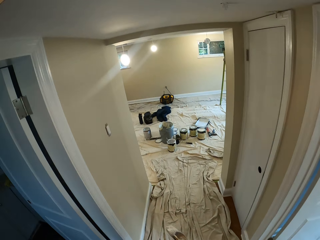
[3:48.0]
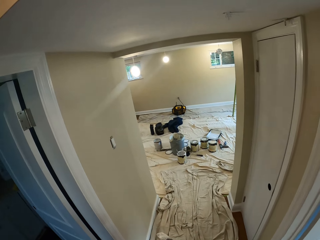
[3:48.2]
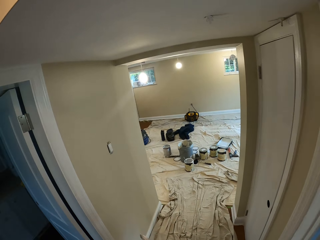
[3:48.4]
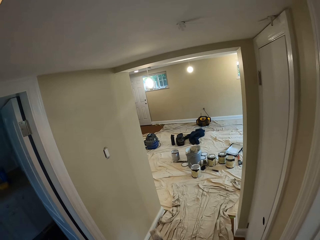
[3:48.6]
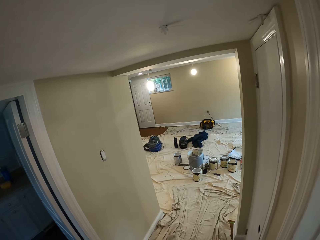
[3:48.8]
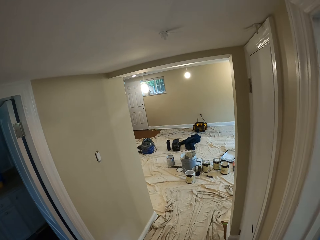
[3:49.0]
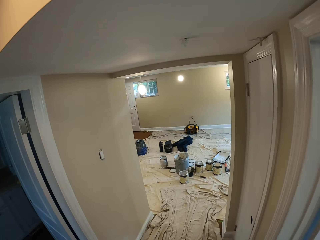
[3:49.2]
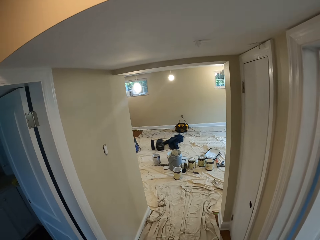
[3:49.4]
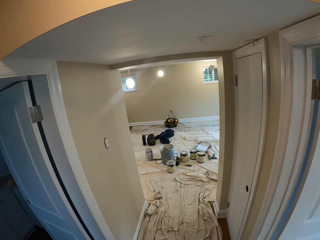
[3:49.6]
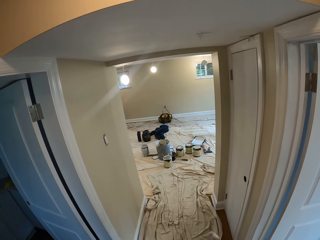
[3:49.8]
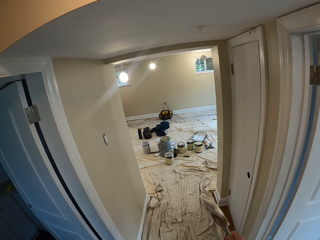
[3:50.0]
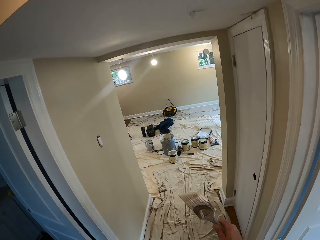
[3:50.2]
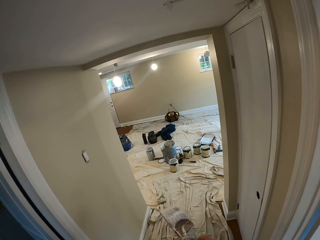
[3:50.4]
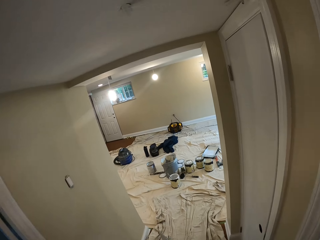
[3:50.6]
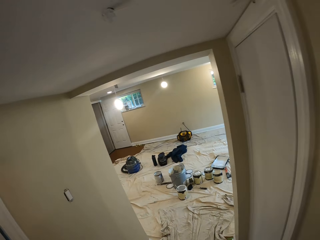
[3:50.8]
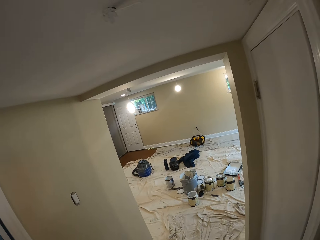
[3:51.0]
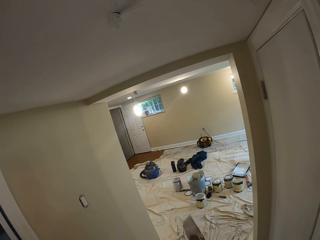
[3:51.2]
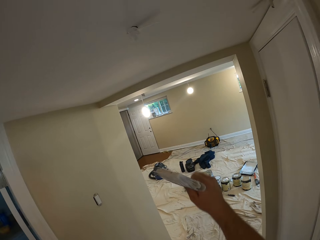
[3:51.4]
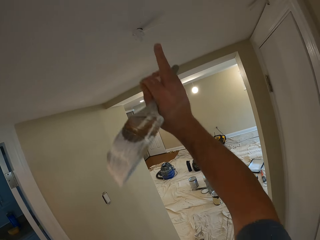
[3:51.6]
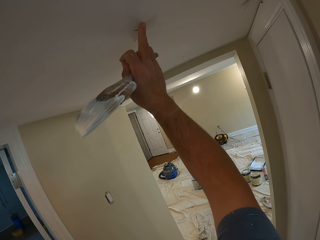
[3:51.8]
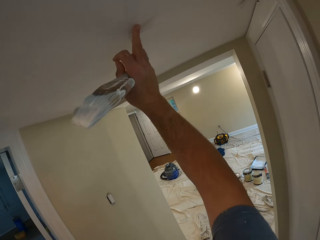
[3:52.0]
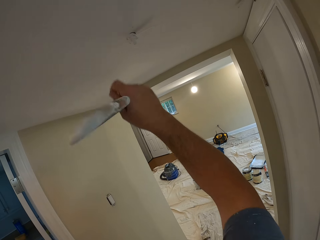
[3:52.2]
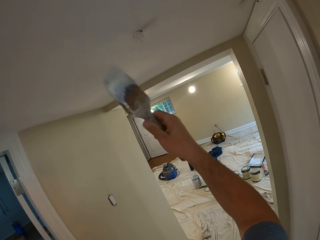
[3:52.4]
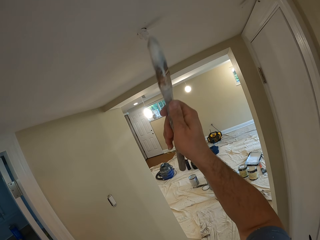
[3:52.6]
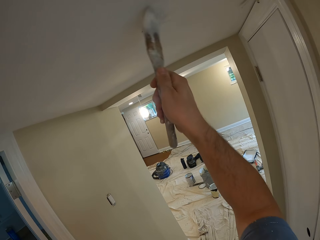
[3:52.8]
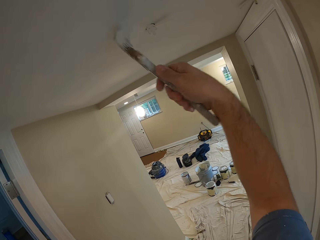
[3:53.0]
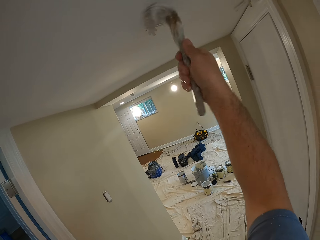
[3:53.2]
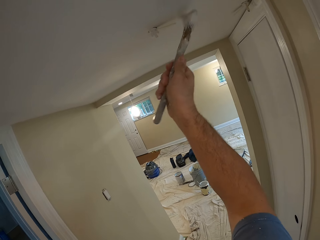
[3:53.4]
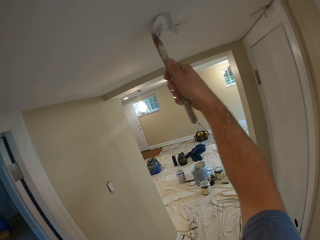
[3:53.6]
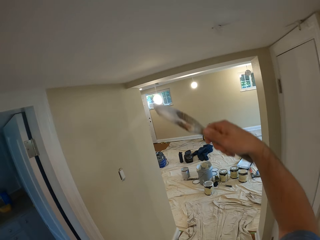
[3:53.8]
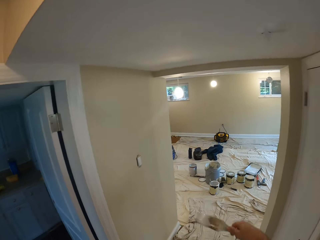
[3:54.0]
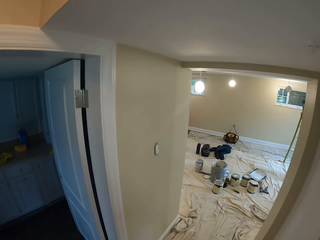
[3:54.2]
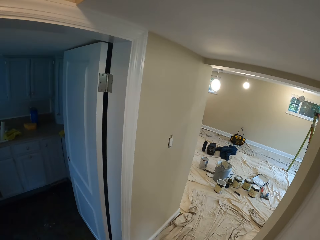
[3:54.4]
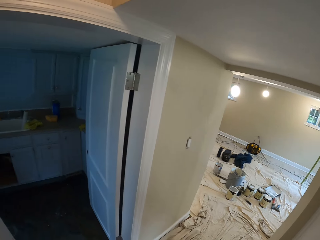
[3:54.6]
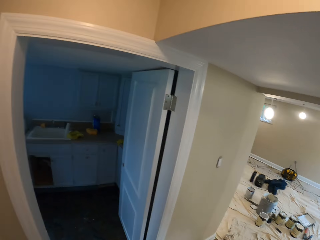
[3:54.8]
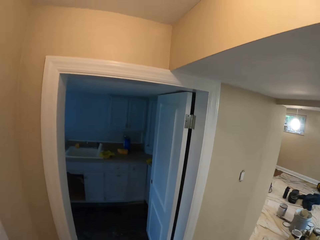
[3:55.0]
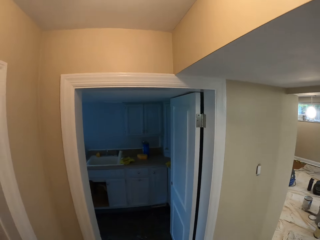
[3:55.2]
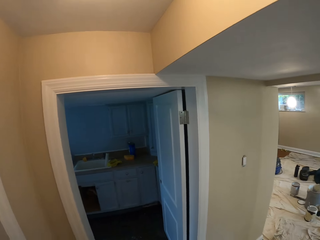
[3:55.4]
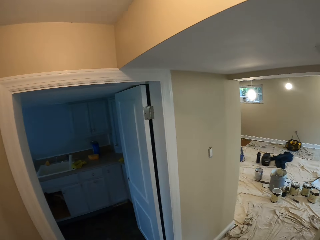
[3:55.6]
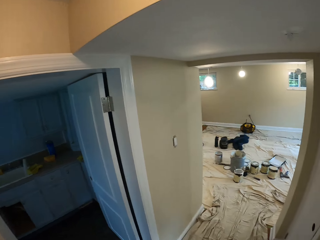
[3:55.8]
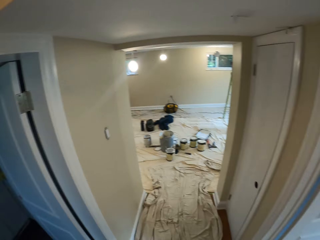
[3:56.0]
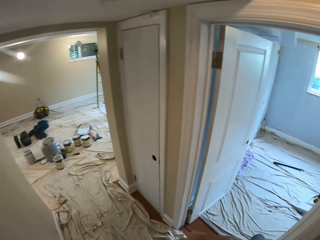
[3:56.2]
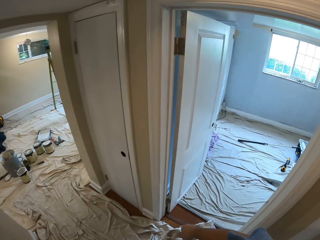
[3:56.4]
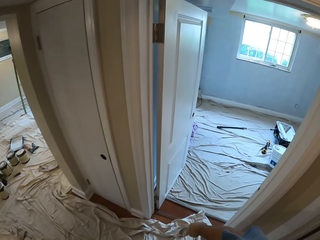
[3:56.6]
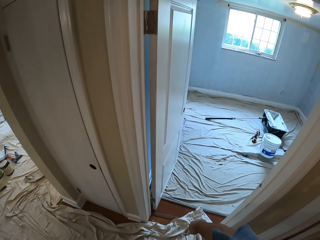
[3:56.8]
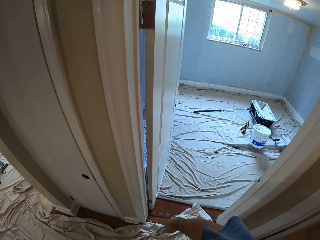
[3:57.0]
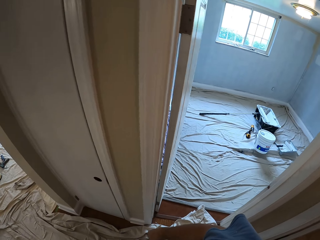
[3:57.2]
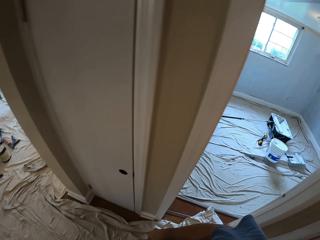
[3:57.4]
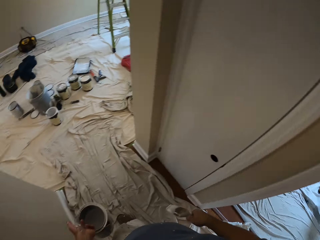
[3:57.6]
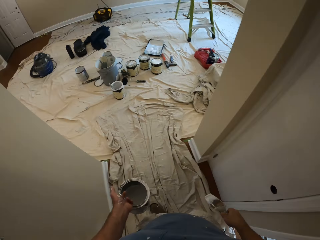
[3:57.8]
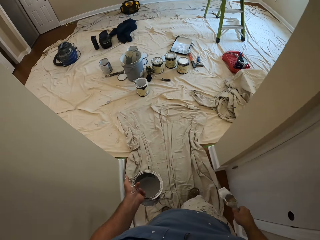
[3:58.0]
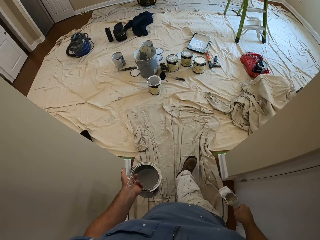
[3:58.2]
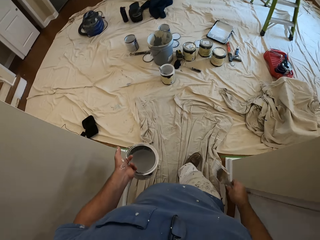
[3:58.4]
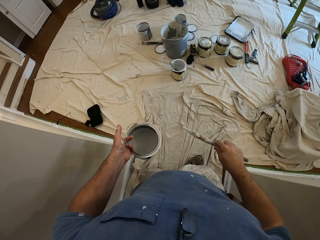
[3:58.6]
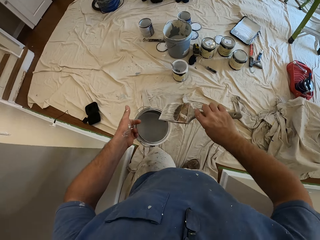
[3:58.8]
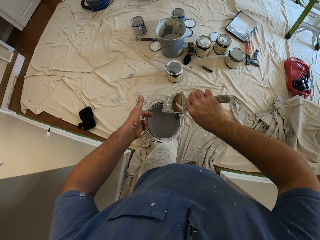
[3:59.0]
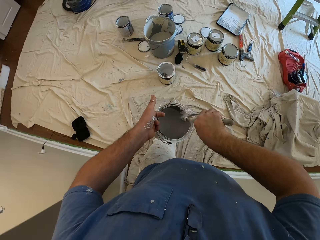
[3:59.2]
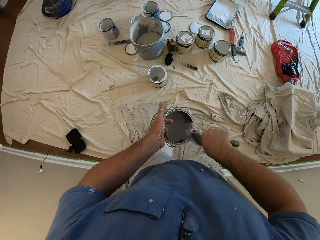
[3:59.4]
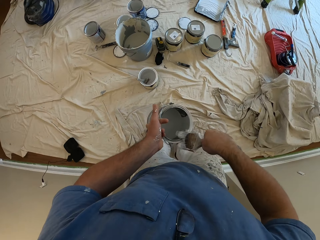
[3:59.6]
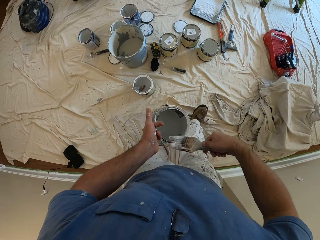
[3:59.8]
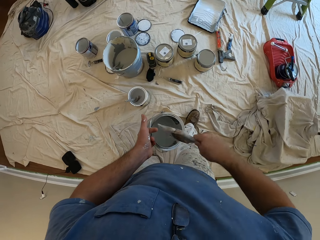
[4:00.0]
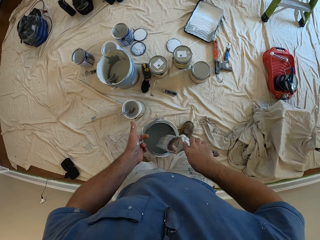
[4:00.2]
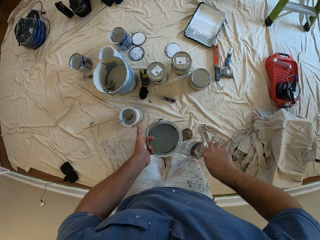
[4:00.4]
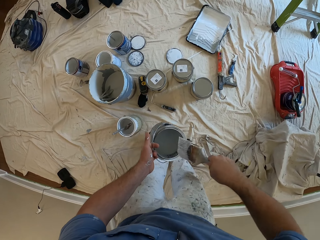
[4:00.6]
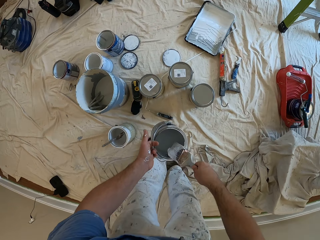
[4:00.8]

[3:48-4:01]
The camera wearer walks. They touch a passage ceiling. They touch a light bulb. They paint the ceiling or wall with the paint brush. They stop painting the wall. They walk towards some paint cans in a room. They wipe the edges of the paint can with the paint brush. They dip the painting brush into the paint tin.

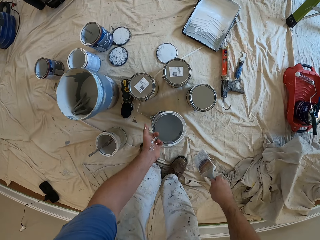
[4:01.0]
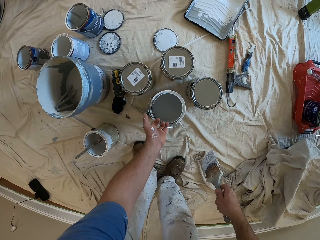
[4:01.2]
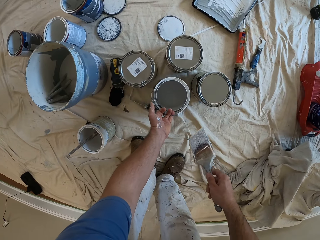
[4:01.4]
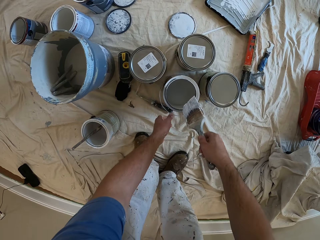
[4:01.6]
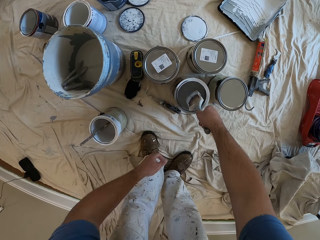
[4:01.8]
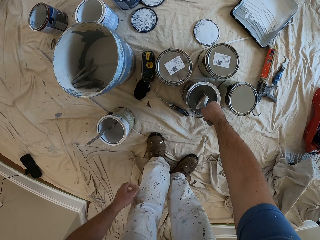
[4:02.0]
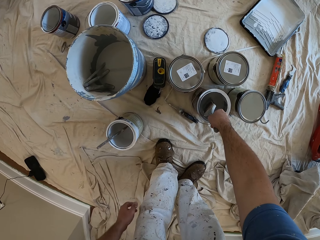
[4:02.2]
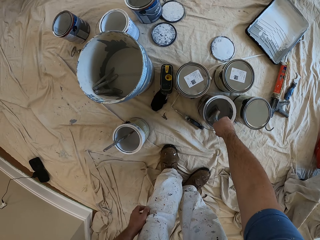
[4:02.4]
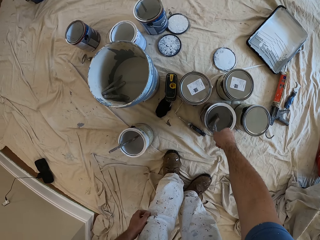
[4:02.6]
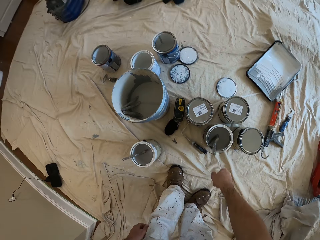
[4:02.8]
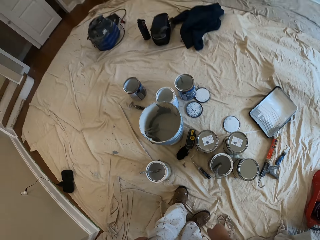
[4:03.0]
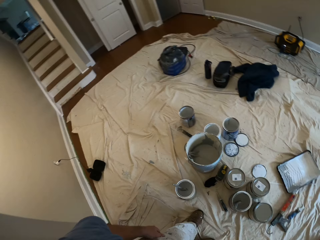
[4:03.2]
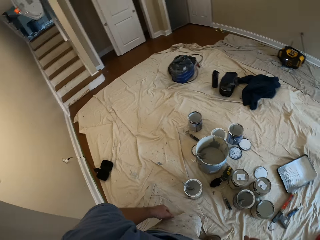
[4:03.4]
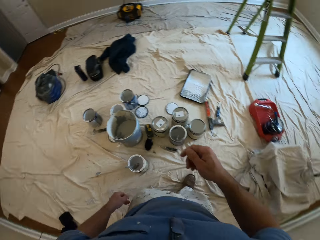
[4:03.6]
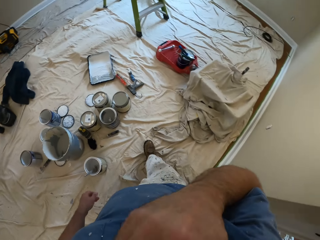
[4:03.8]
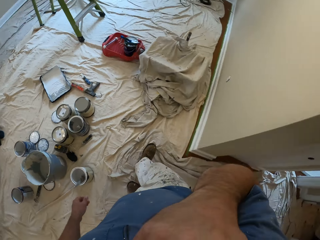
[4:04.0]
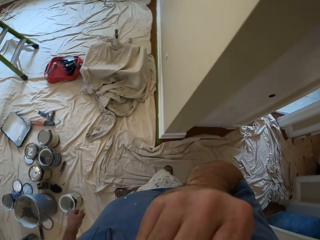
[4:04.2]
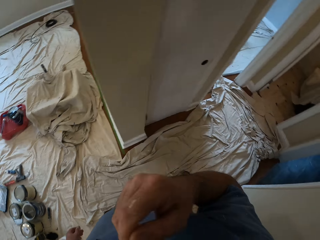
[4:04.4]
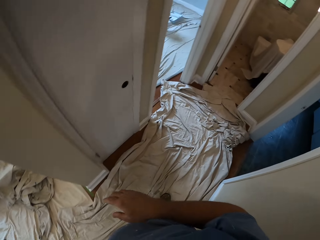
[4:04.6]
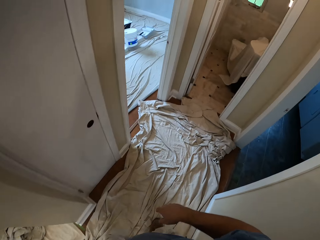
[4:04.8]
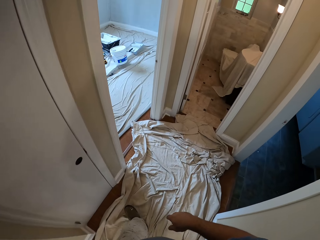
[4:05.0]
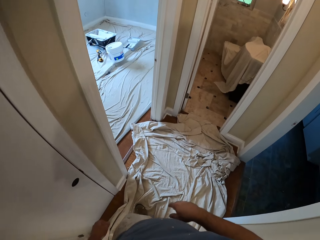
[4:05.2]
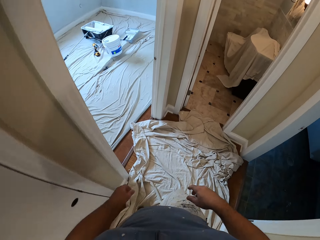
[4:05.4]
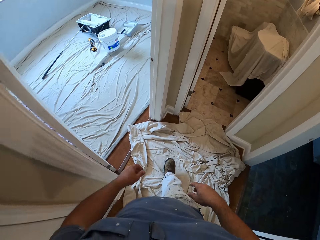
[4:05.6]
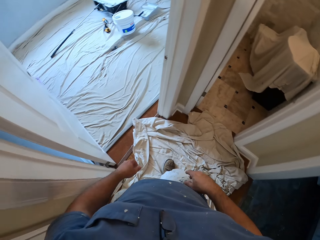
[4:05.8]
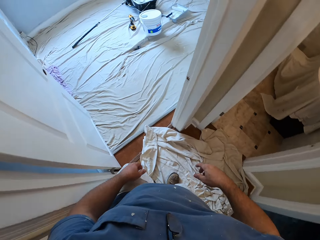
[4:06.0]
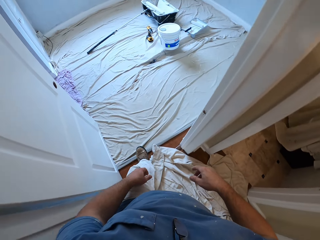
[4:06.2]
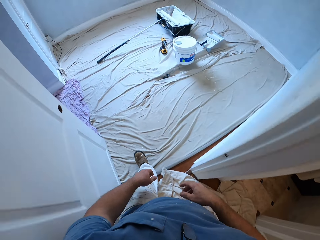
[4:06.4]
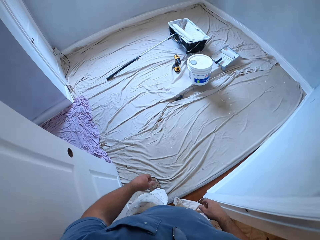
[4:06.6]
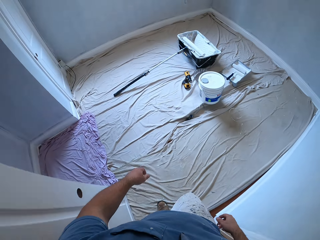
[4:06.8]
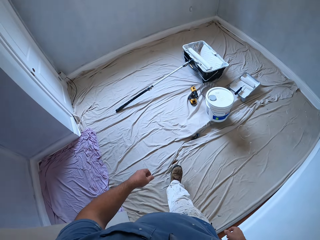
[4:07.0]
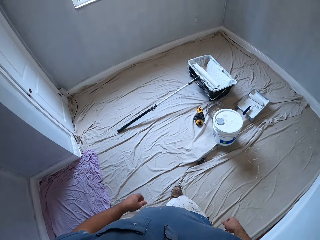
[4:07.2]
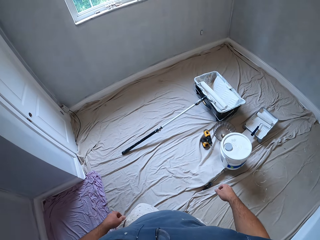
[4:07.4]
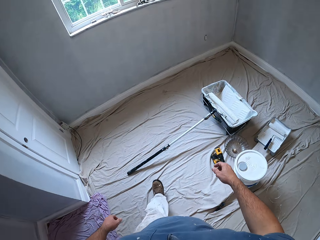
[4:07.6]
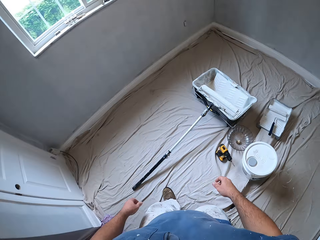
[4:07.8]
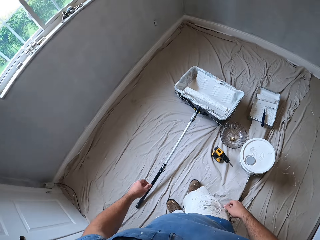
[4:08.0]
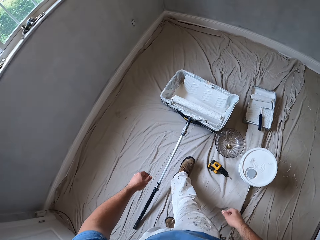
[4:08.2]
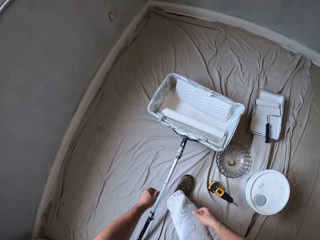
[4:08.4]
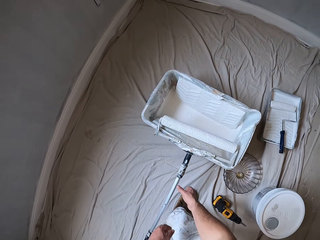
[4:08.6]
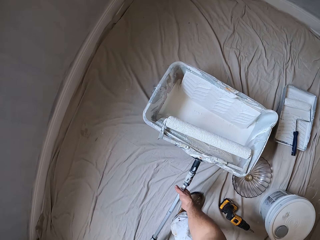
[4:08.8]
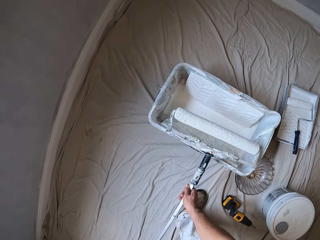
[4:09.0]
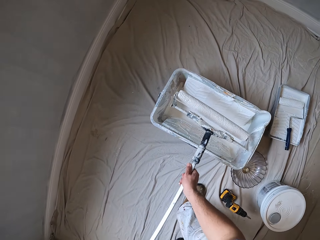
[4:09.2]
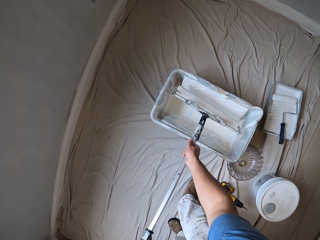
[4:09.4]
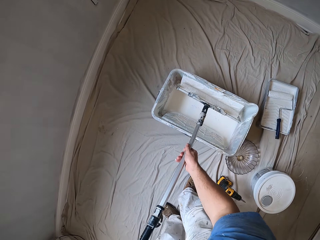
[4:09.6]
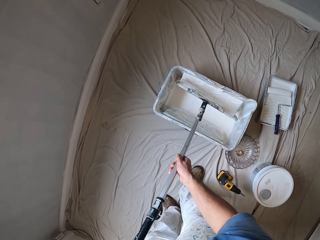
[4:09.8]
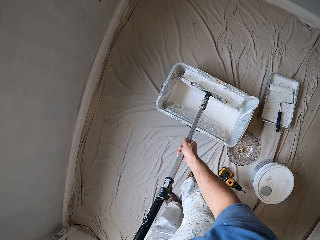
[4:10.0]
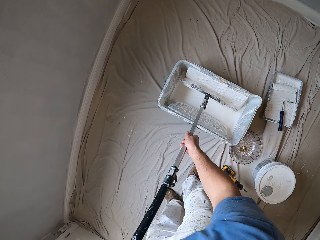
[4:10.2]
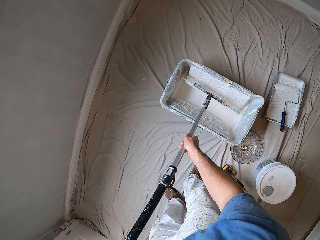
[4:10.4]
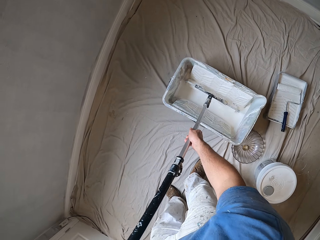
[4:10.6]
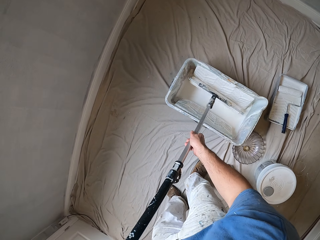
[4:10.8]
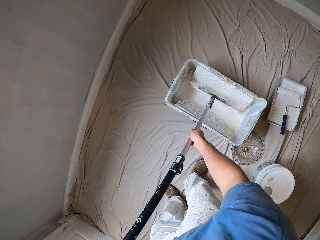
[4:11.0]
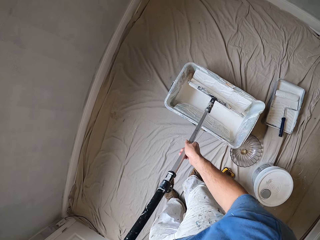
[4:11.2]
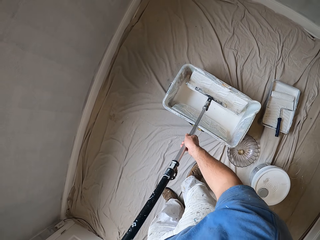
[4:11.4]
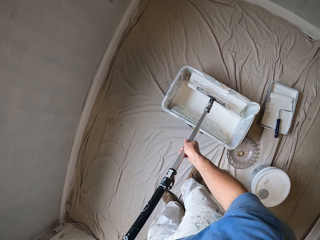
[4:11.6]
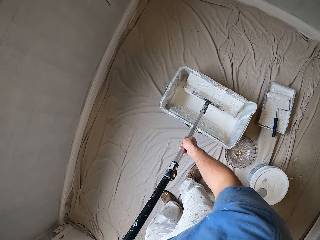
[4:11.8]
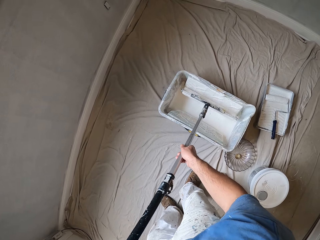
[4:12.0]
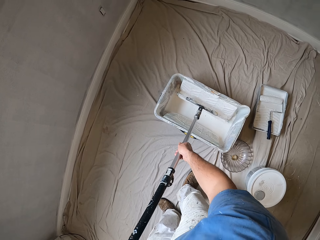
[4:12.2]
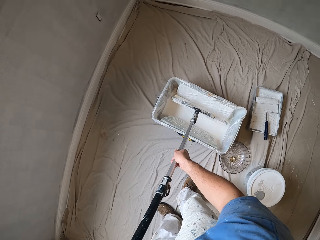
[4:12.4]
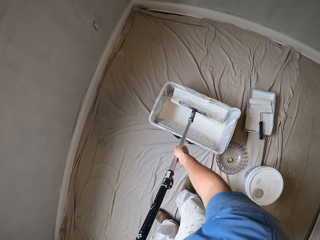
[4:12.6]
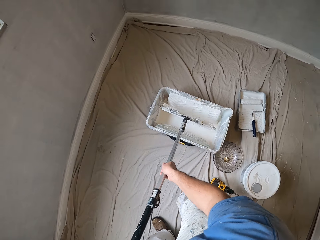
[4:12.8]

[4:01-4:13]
The camera wearer drops the paint can close to the paint cans. He drops the paint brush into the paint can. He dips the painting brush into the paint tin. He touches his face. He wipes the face. He walks into a room. He picks up a paint roller from a paint bucket. He dips the paint roller into the paint in the paint bucket.
